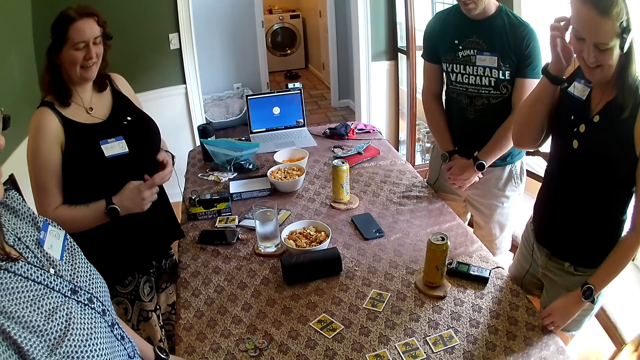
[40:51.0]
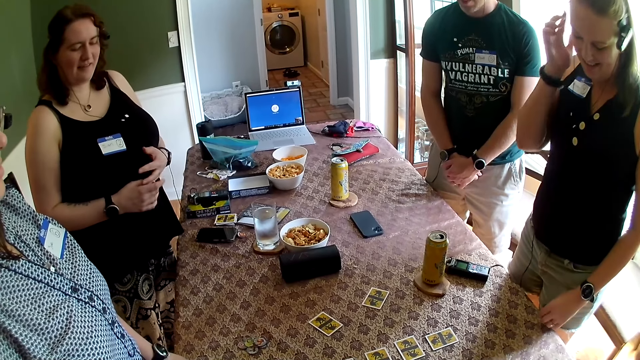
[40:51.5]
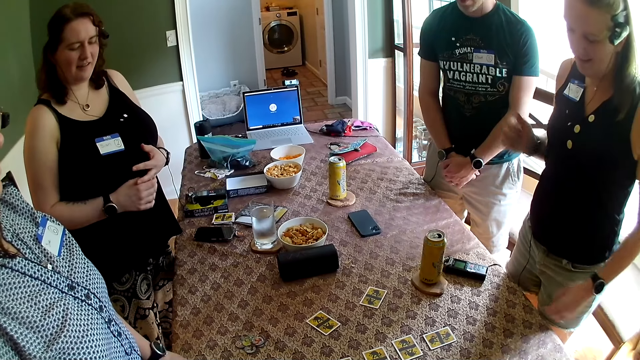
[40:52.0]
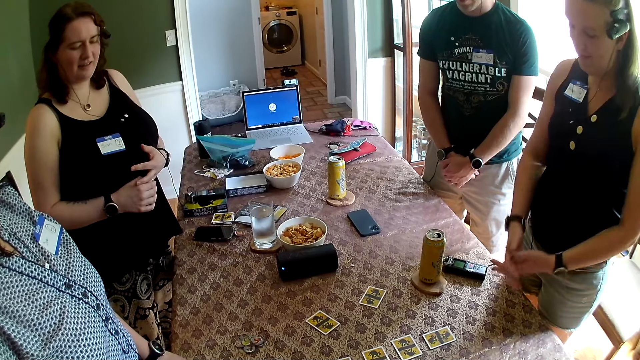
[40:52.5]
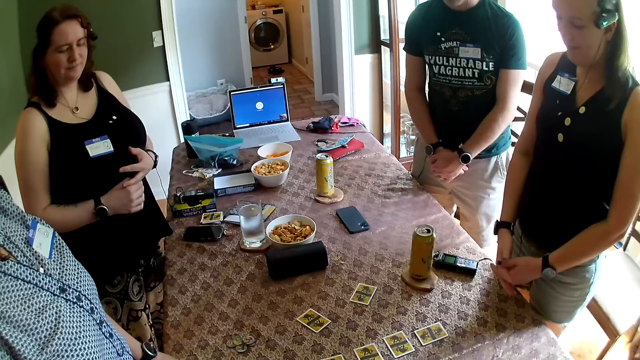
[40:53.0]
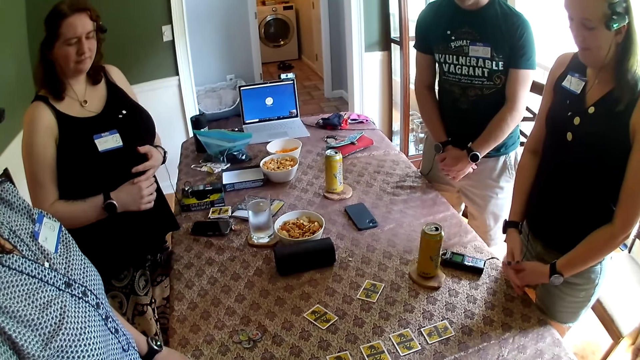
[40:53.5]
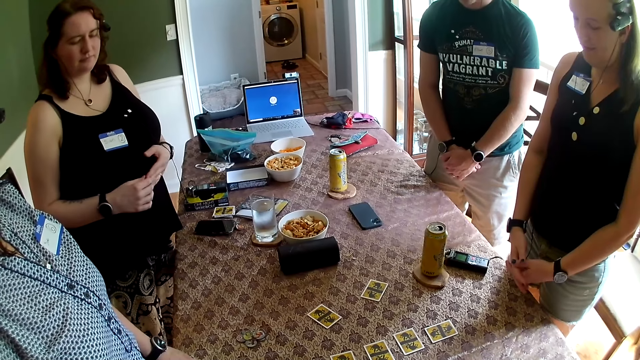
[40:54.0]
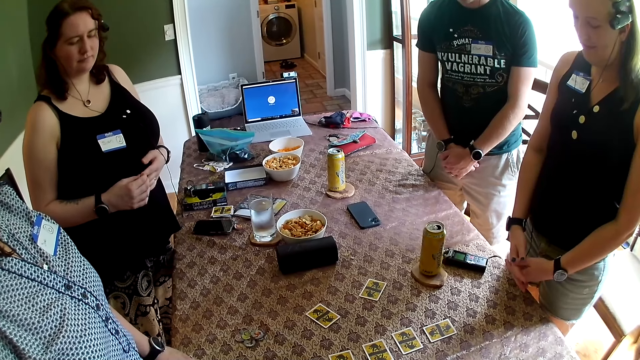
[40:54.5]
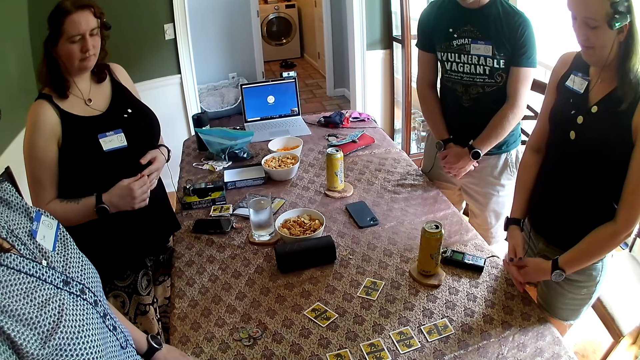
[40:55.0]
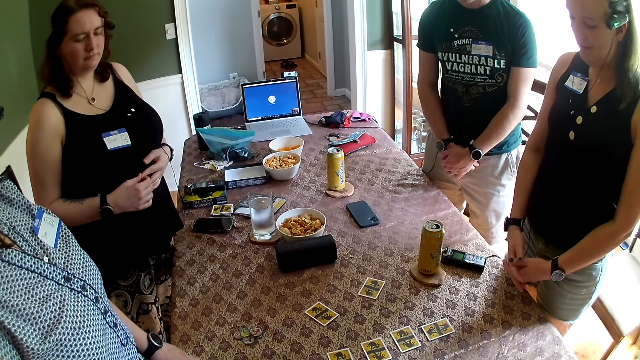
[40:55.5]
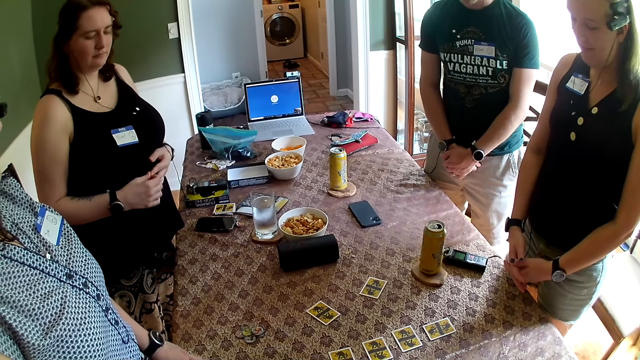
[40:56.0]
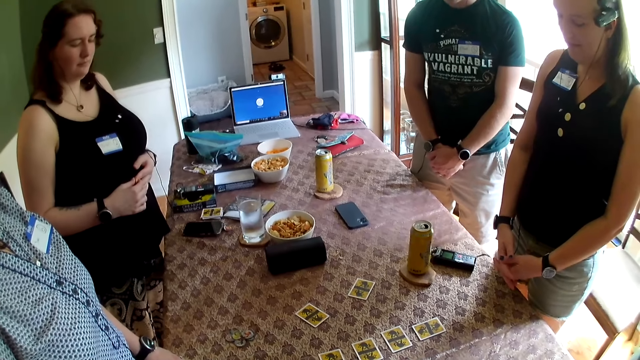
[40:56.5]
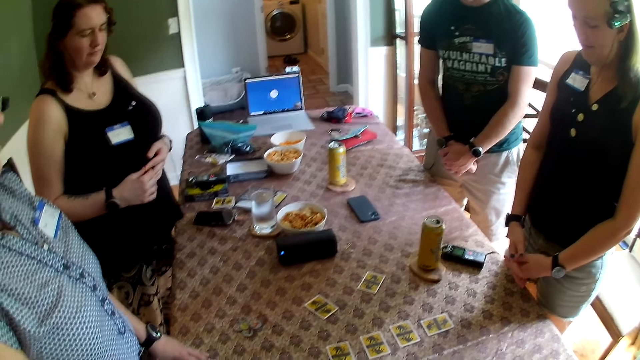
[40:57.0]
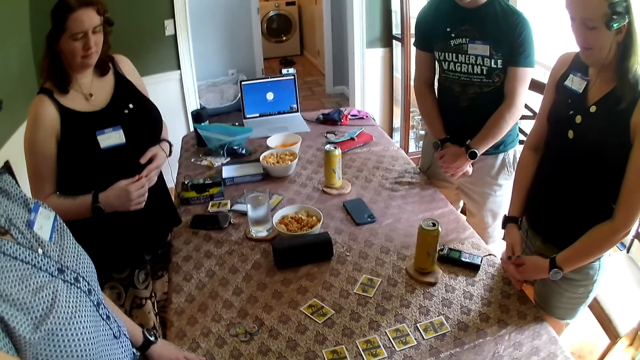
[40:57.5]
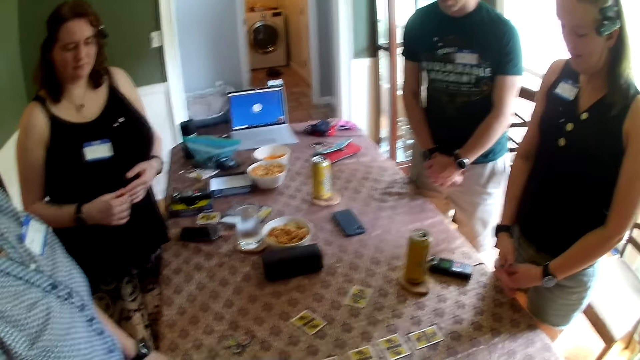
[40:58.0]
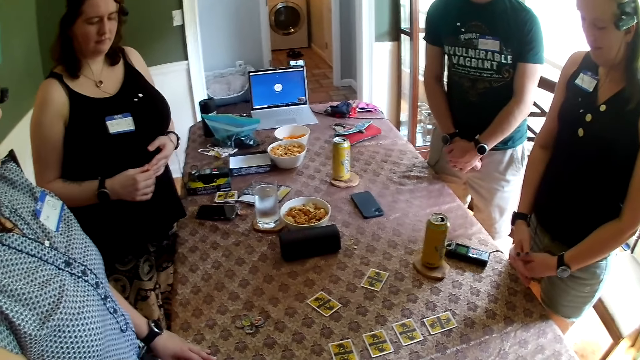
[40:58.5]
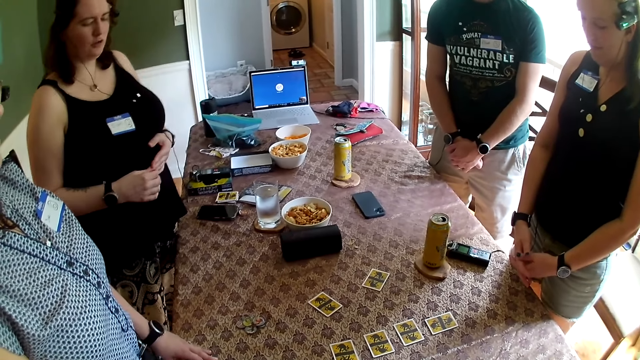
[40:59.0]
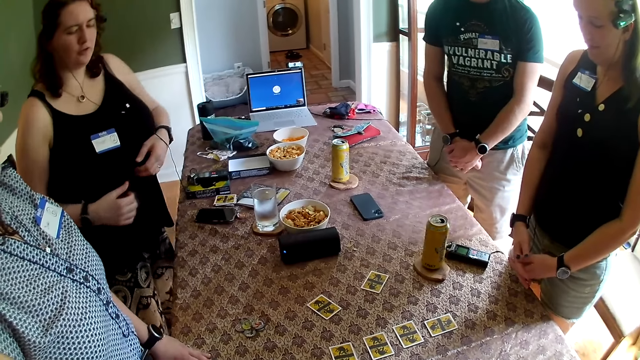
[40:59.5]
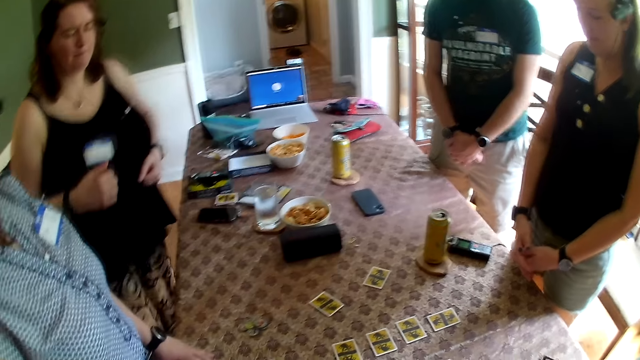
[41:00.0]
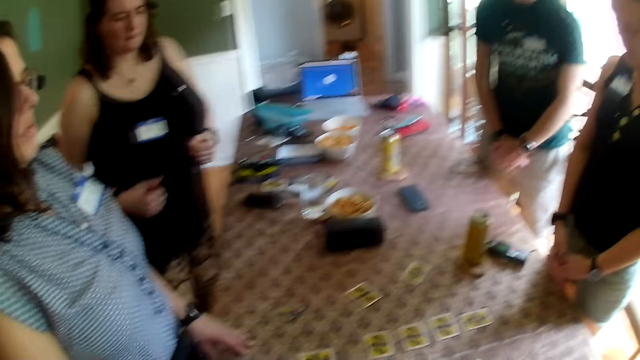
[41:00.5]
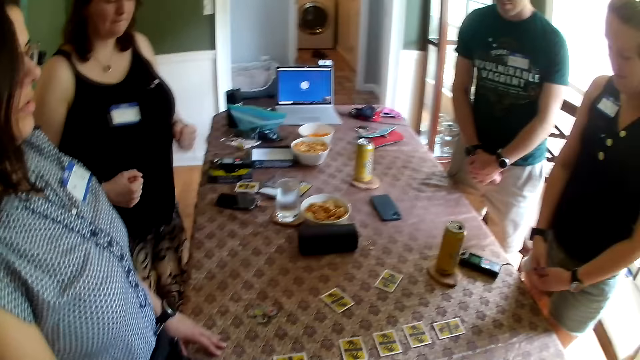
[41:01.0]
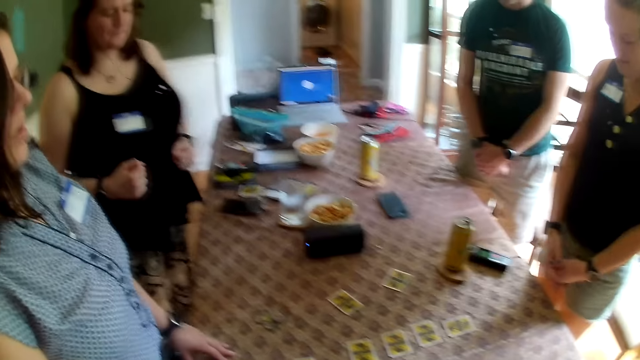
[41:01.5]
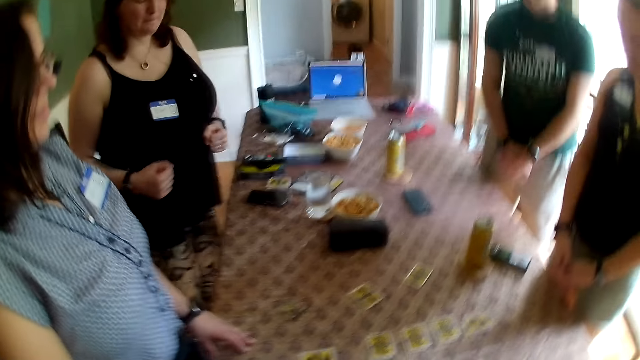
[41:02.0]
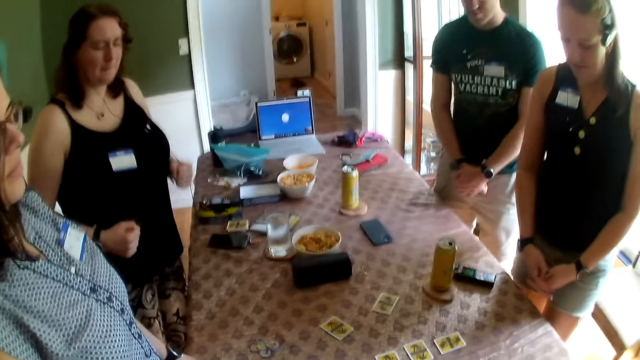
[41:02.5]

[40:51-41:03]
A woman touches her hair with her right hand. A man converses with the camera wearer. The camera wearer converses with another woman. A third woman converses with the camera wearer. A fourth woman dances at the table. The camera wearer looks at the second woman.

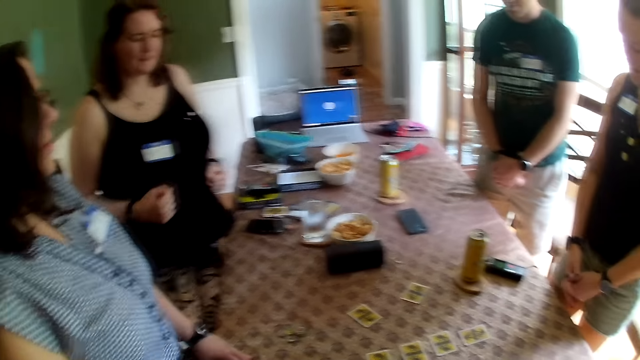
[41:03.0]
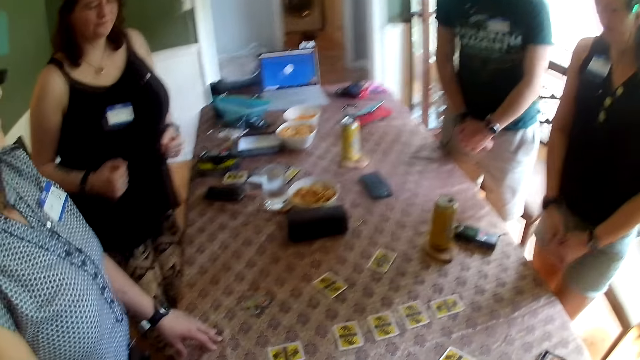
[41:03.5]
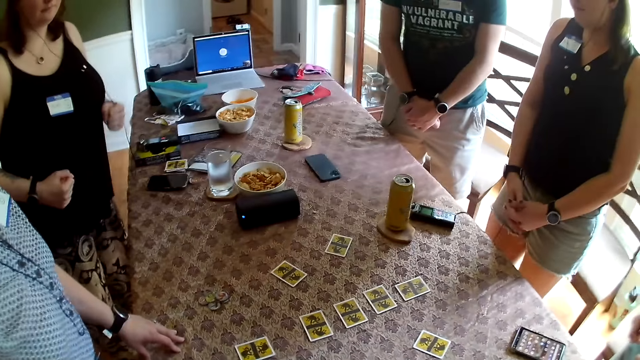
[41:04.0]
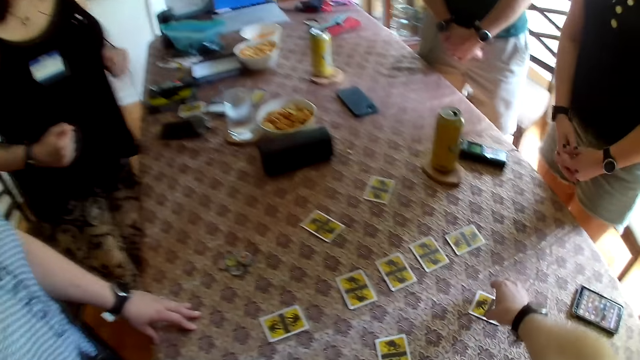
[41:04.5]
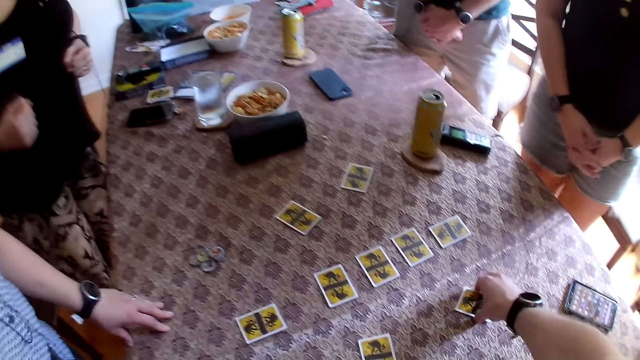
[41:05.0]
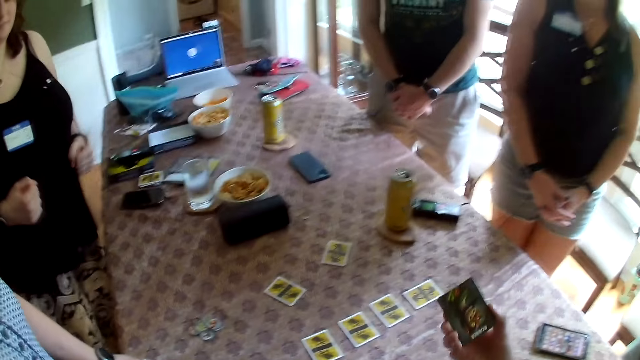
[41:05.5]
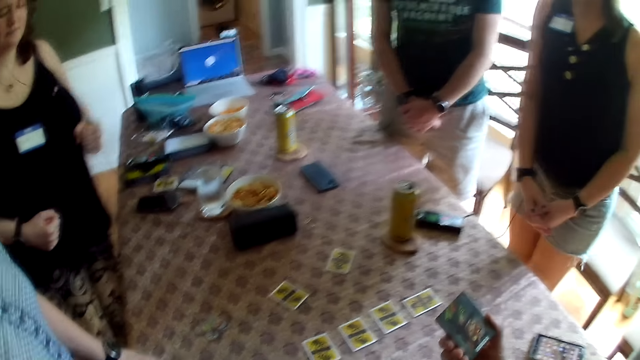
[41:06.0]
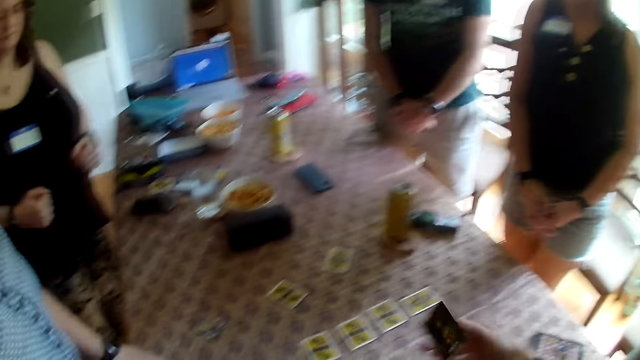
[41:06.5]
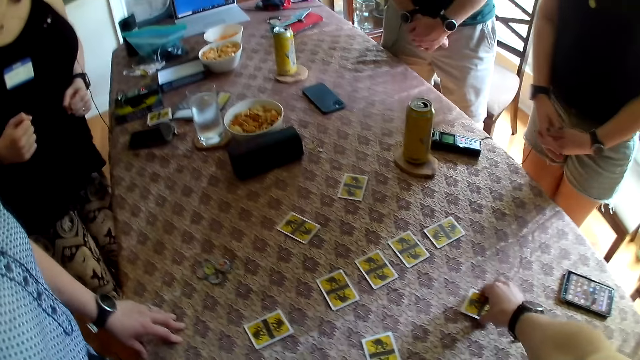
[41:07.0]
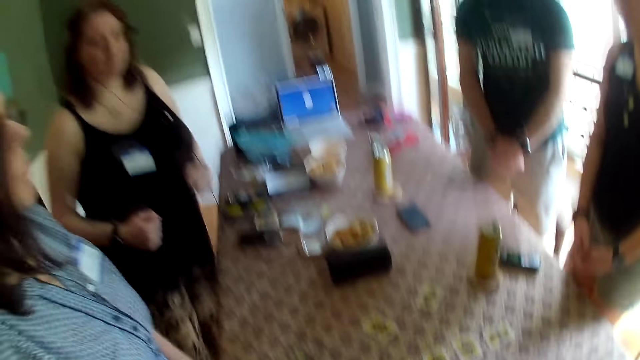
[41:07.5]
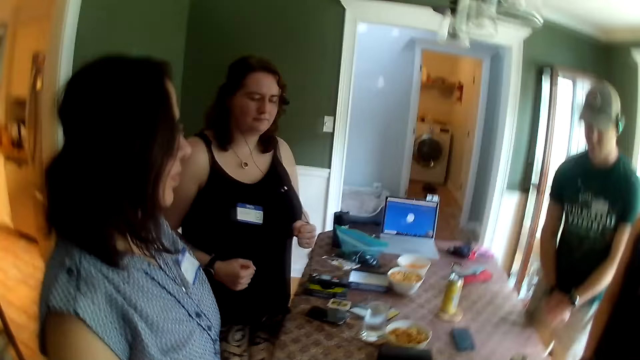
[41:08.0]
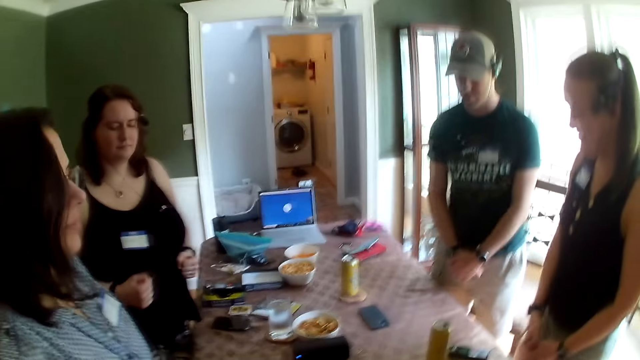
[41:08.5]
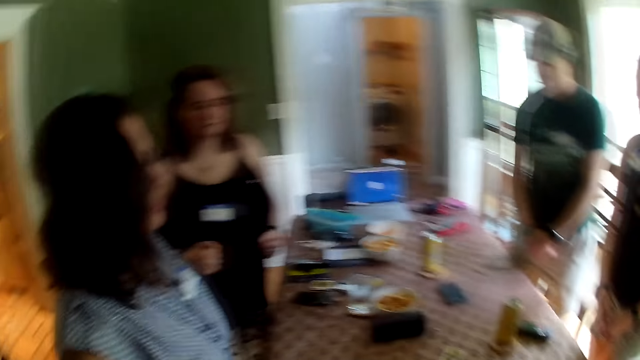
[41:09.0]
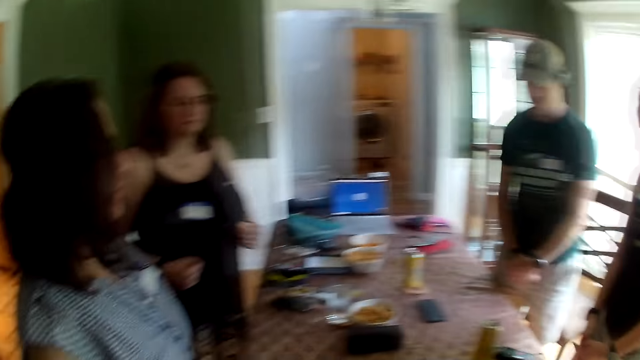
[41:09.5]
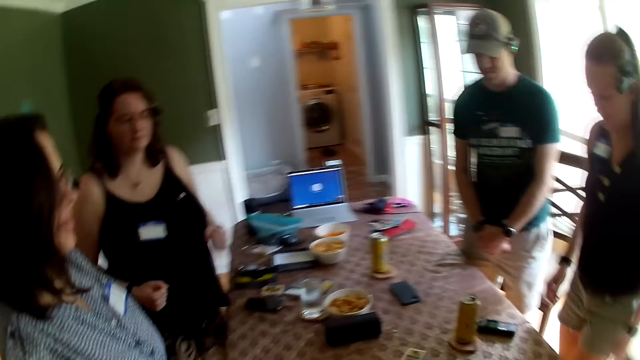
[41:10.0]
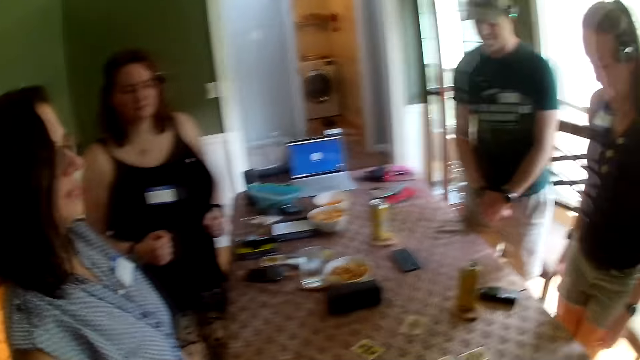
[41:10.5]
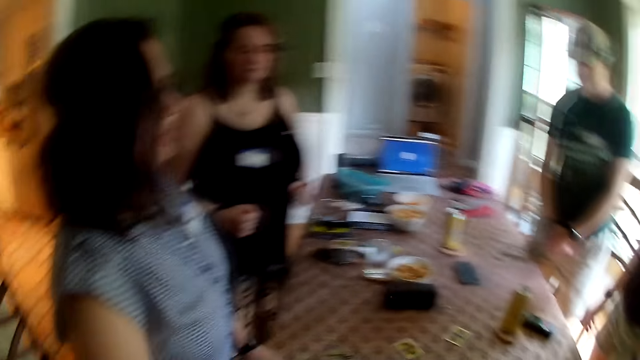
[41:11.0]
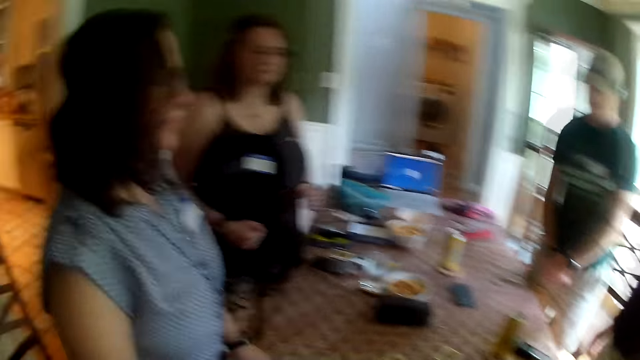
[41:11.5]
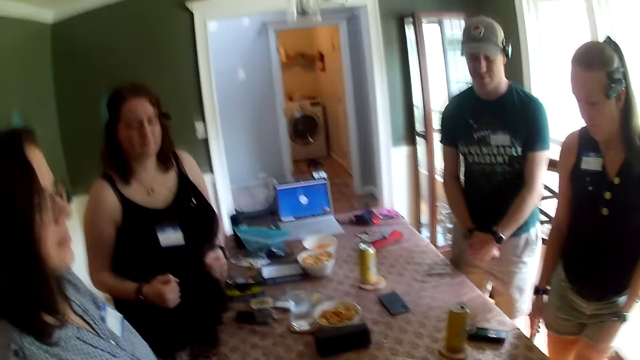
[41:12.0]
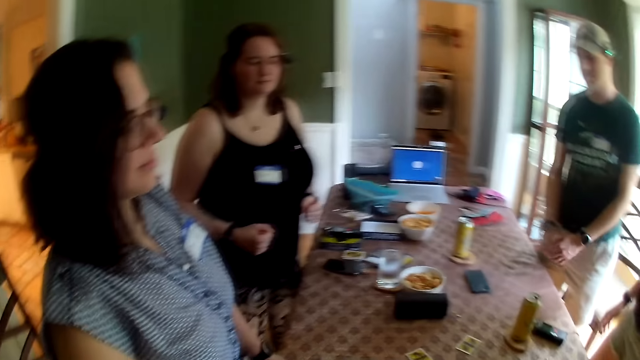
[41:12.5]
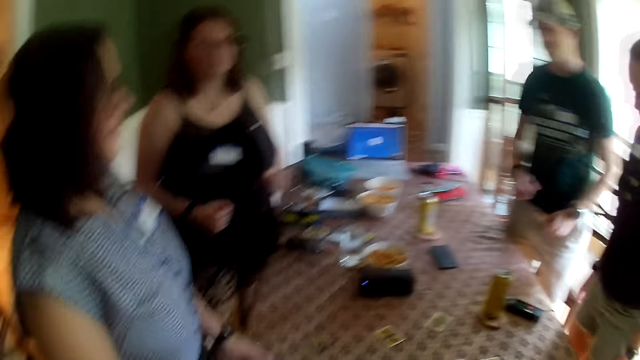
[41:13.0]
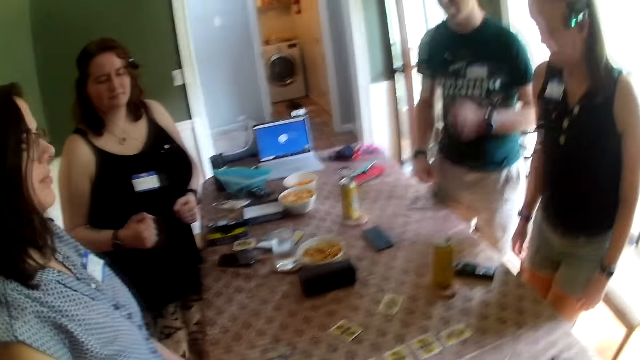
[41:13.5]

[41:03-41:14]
A woman dances at the table. Another woman dances at the table. The camera wearer picks a card from the table with his right hand. He dances with the team. He drops the card on the table with his right hand. He dances at the table. He shakes the camera. He looks around the house.
